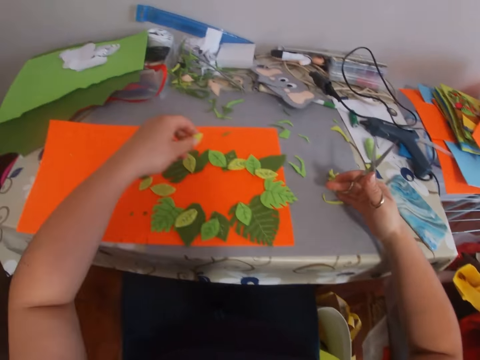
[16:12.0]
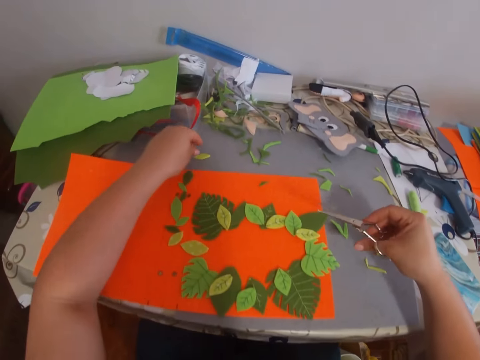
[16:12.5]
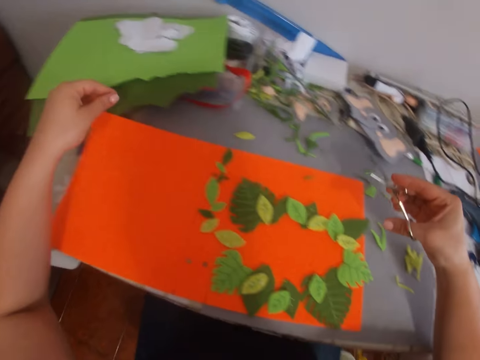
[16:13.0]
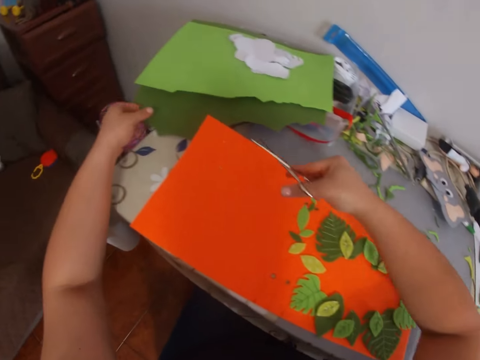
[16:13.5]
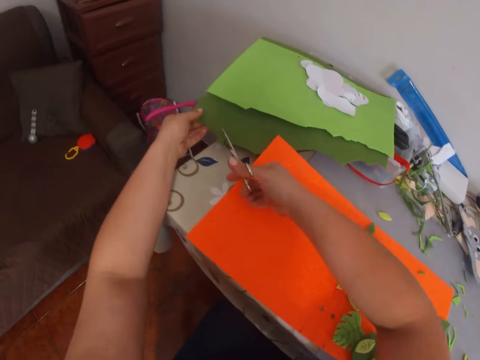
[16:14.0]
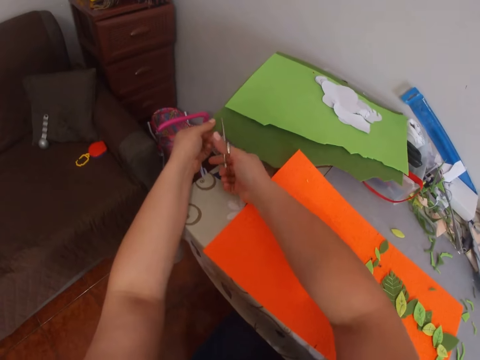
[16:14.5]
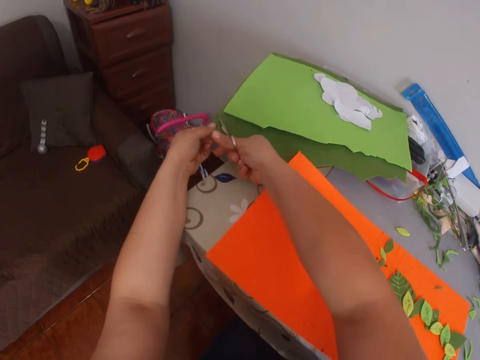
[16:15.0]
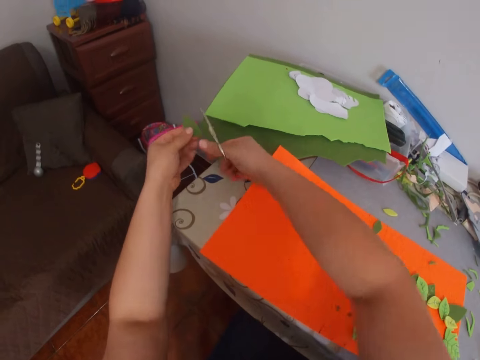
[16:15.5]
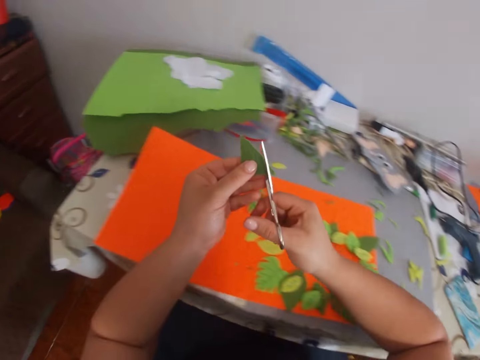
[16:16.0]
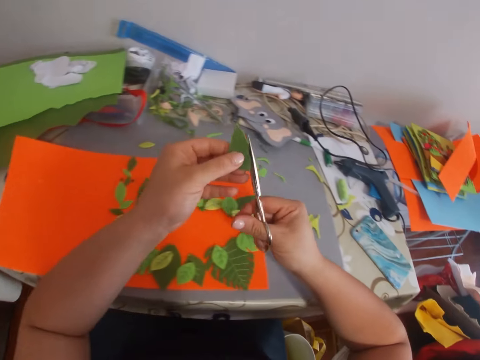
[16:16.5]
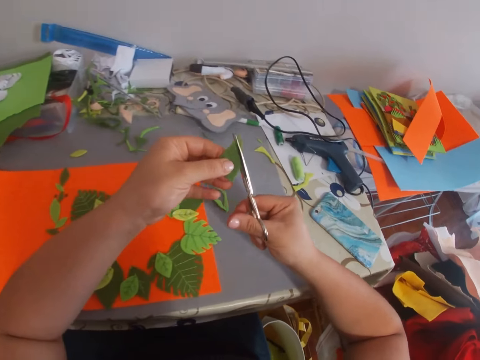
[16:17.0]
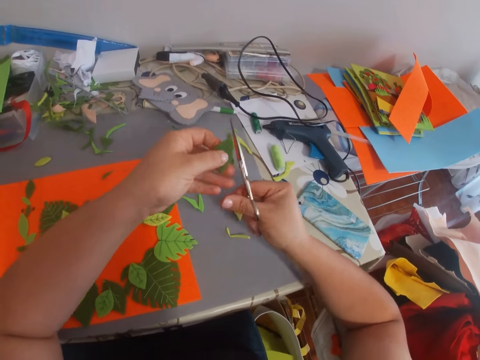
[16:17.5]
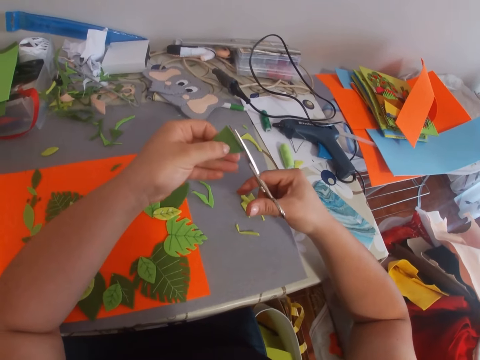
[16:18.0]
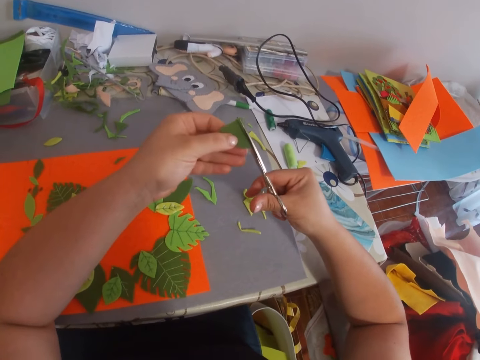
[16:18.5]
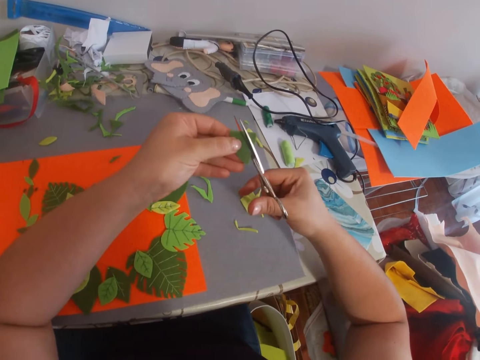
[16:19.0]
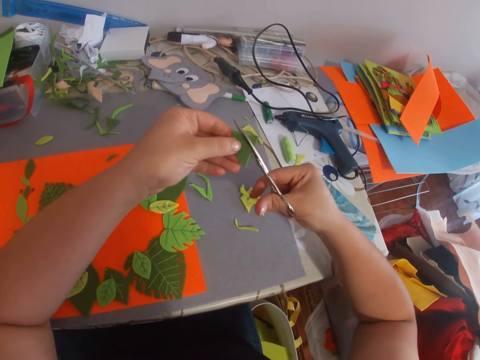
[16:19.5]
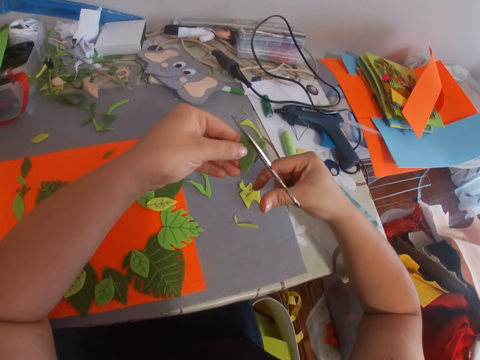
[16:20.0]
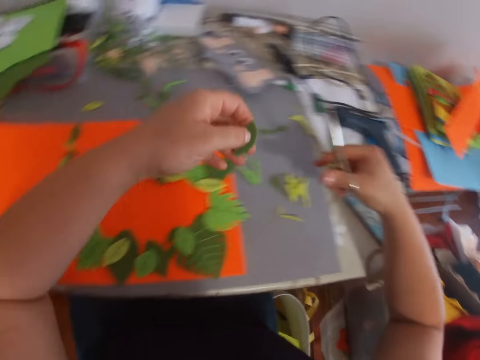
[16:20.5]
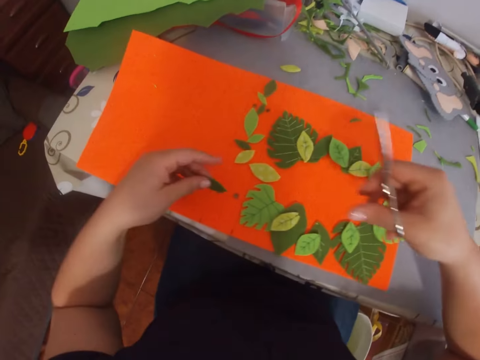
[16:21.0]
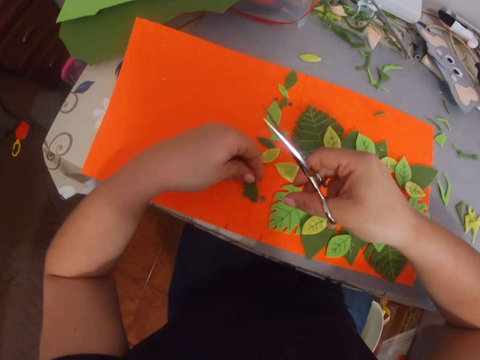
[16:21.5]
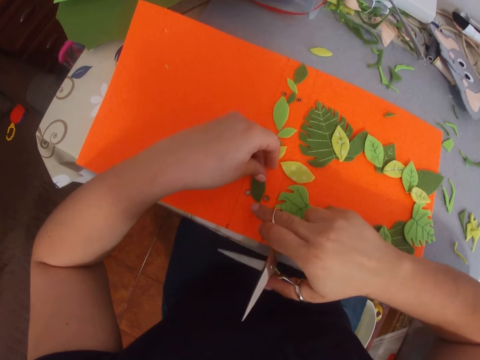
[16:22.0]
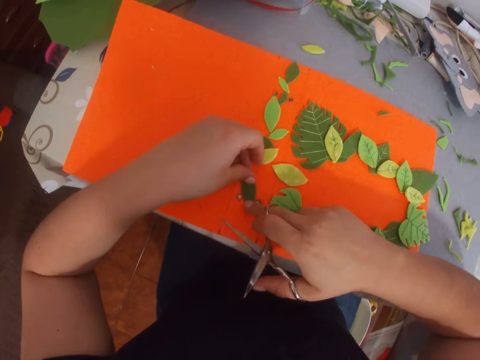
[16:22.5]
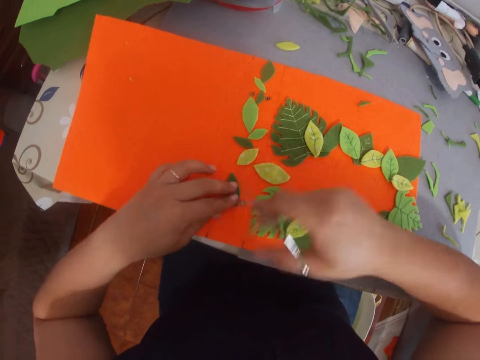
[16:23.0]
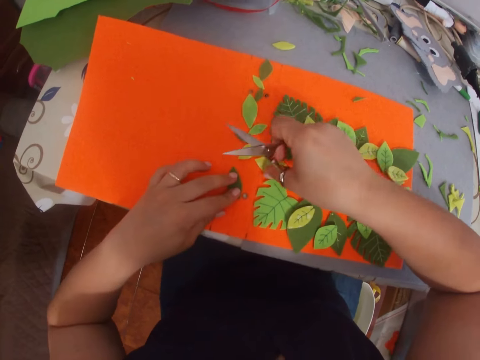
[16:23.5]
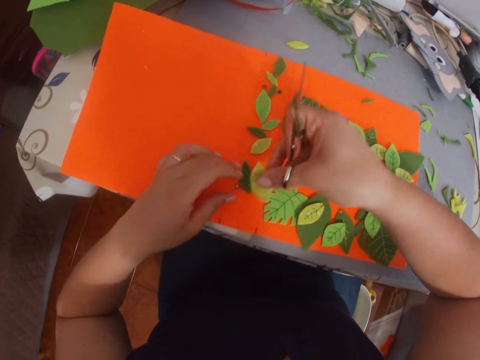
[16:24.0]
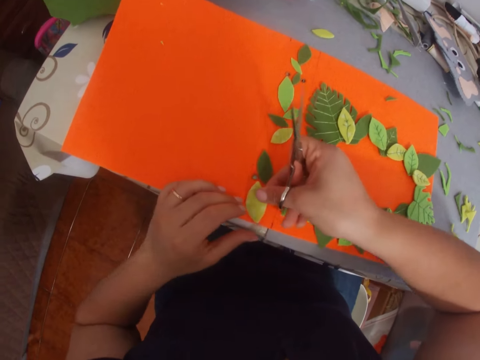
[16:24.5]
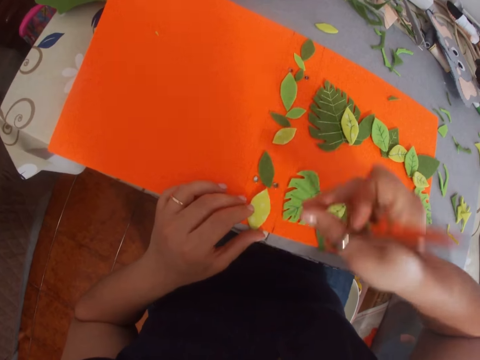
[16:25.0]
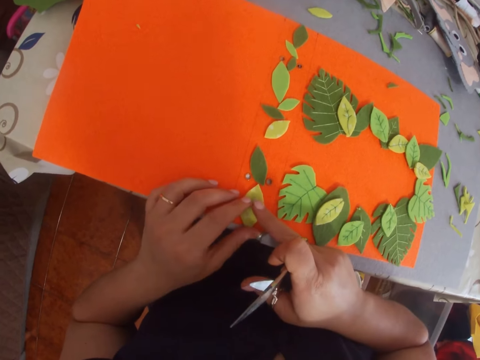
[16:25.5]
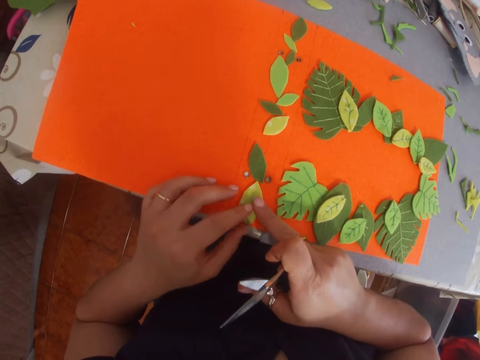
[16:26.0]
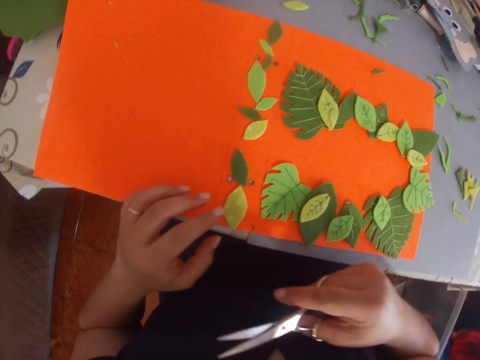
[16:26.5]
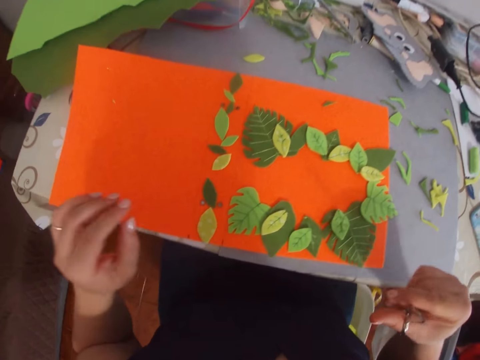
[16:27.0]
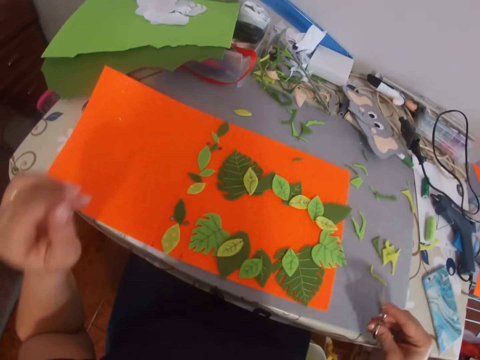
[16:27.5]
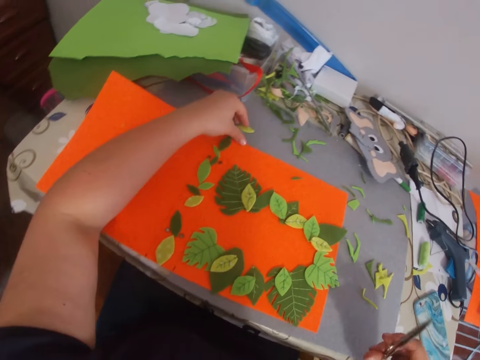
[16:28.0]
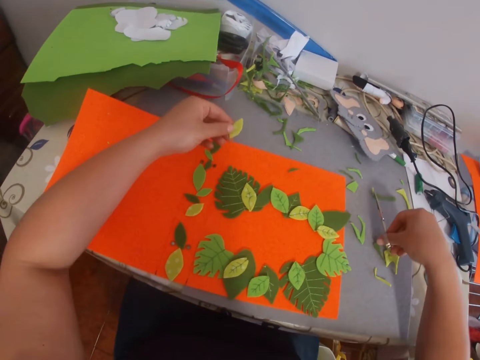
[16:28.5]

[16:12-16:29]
The camera wearer drops a piece of manila paper on the table. They cut the manila paper. They trim the manila paper. They form craft work on the manila paper. They arrange the papers.

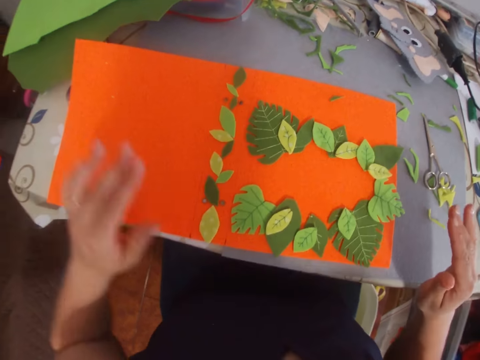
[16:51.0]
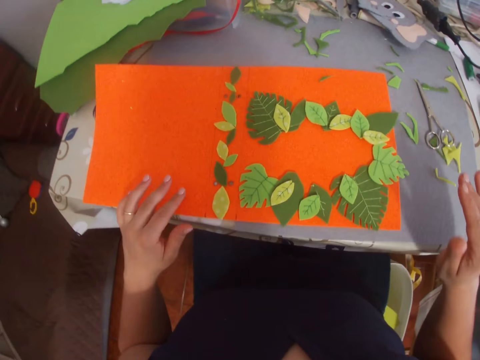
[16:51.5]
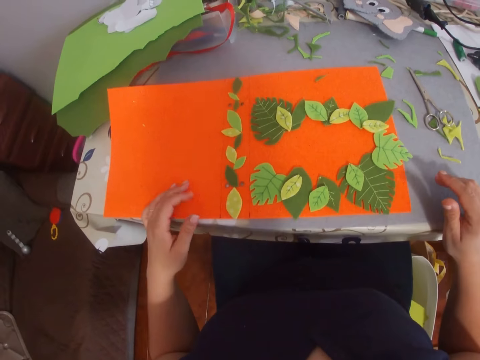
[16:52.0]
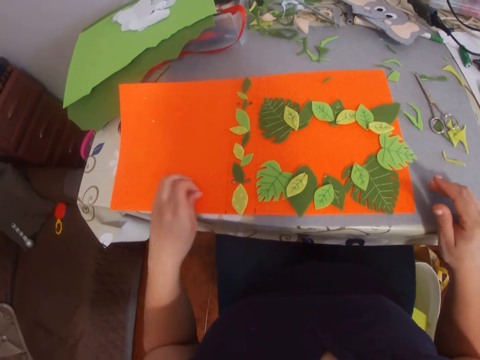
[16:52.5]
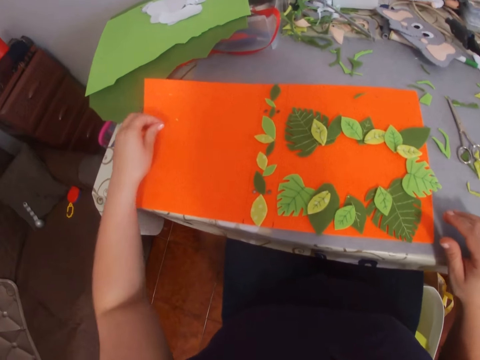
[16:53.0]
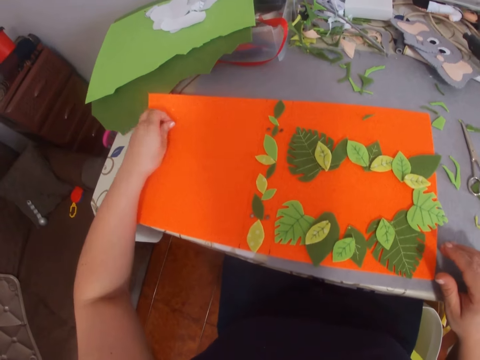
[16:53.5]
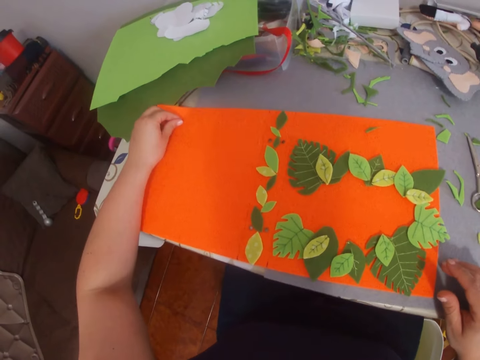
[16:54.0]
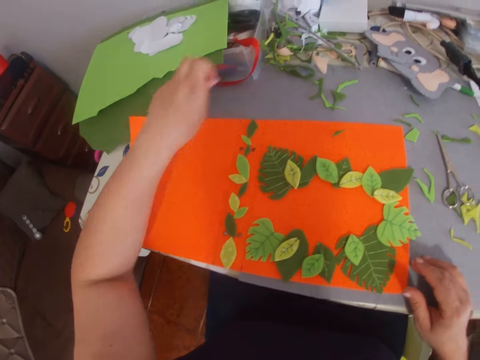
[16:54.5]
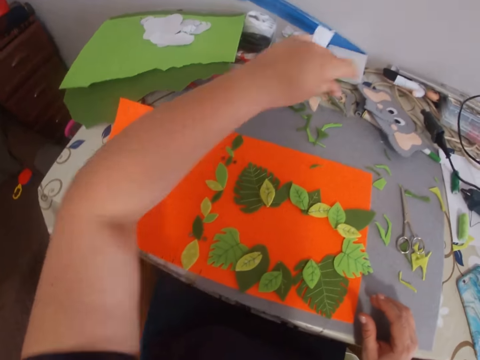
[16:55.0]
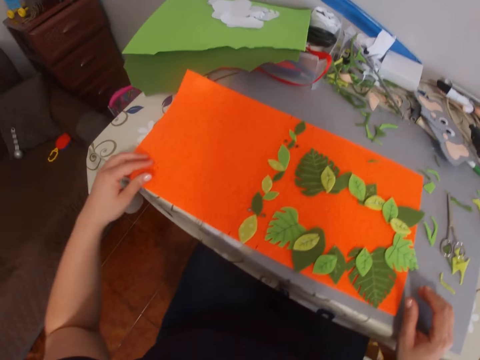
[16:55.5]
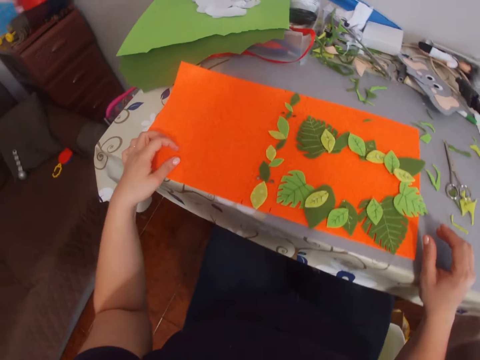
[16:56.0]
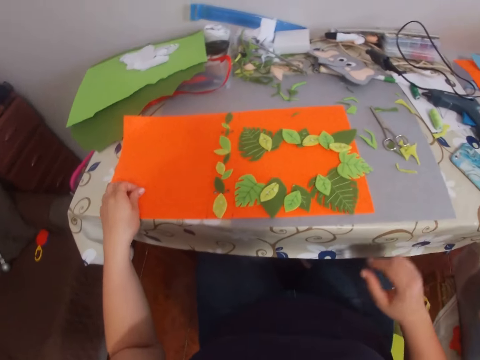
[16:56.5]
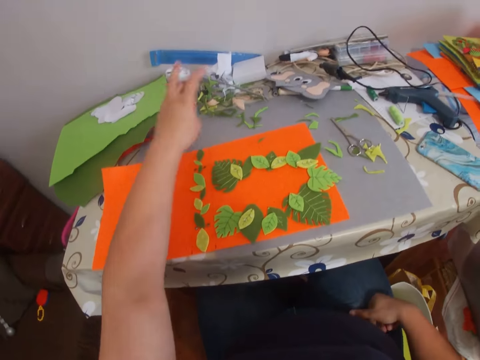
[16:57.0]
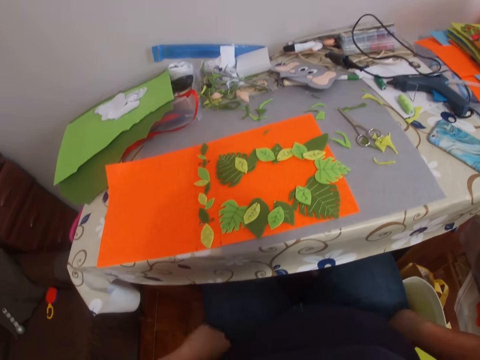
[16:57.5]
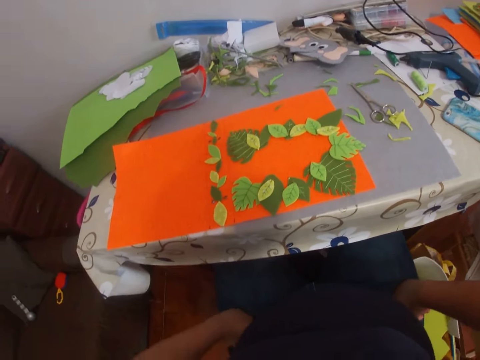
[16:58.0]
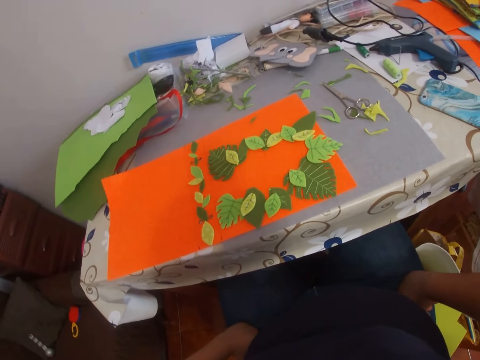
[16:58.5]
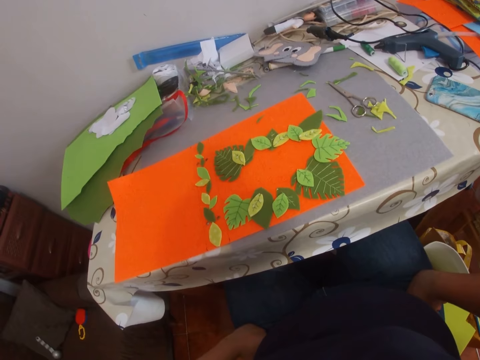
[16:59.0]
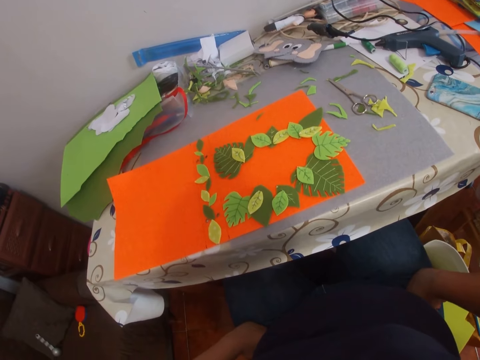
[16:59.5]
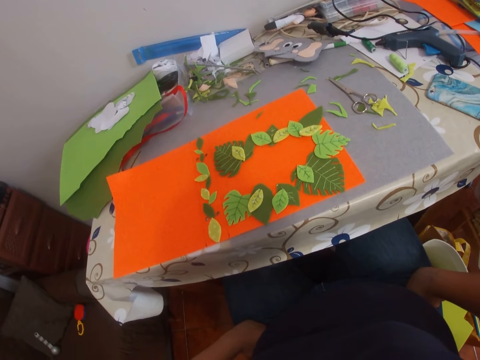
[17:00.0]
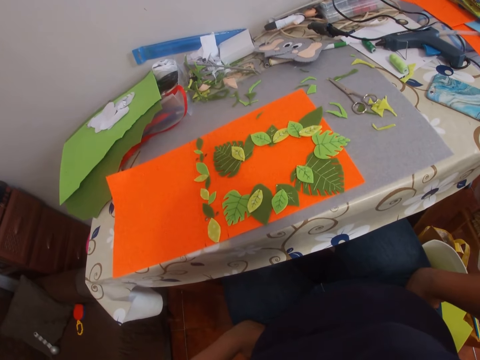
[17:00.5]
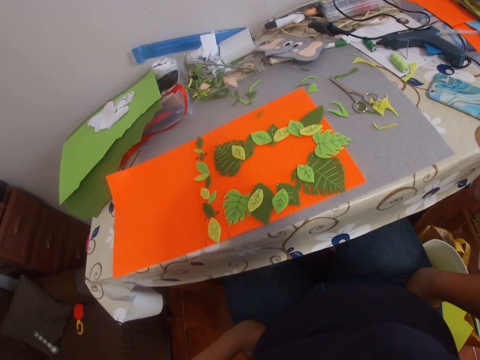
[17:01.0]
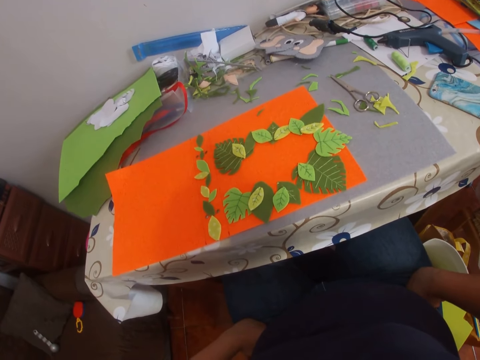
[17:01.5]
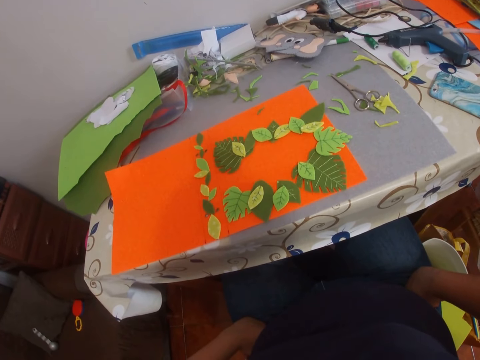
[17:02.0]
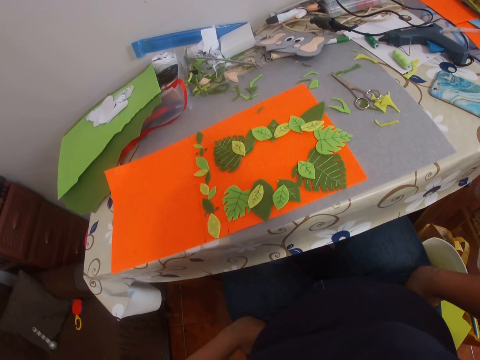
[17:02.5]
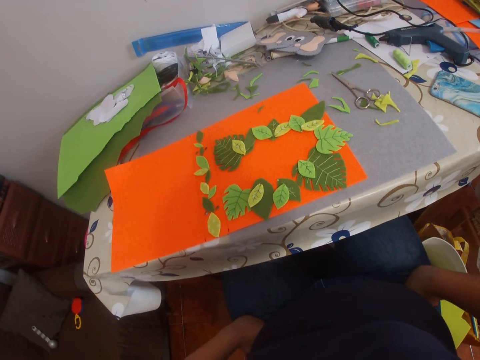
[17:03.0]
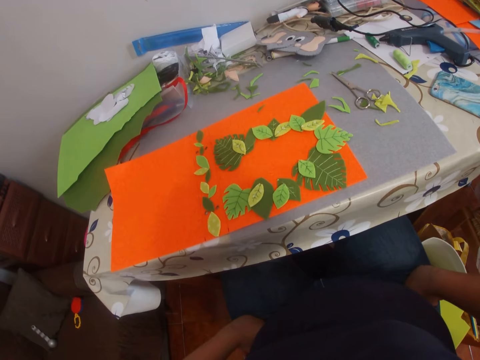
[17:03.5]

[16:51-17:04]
The camera wearer picks something from the manila paper. They look at the decorated flower paper. They drop something. They look at the manila paper.
